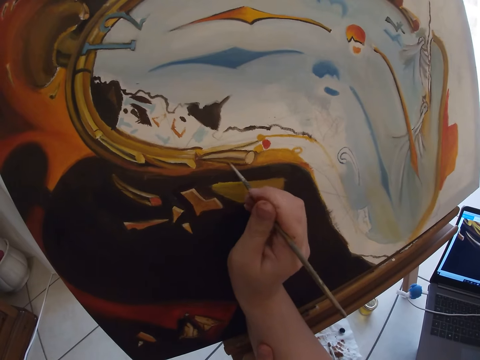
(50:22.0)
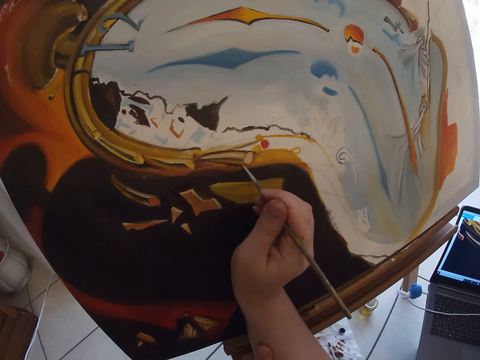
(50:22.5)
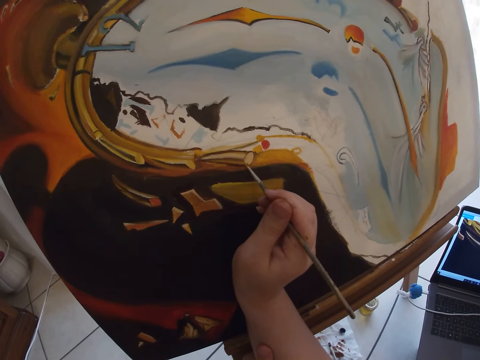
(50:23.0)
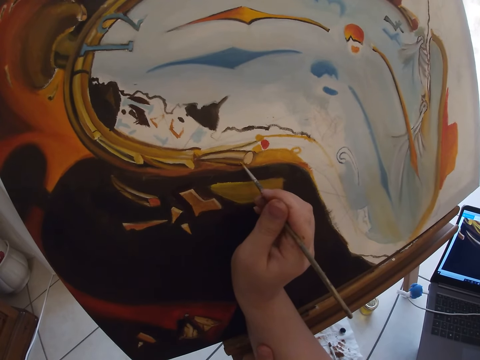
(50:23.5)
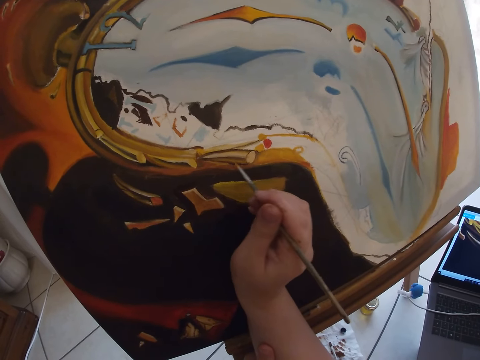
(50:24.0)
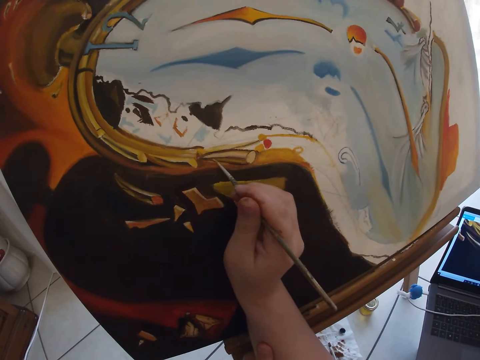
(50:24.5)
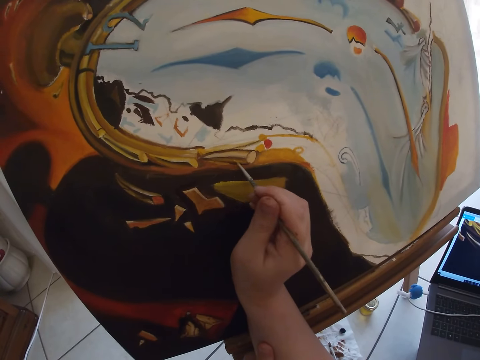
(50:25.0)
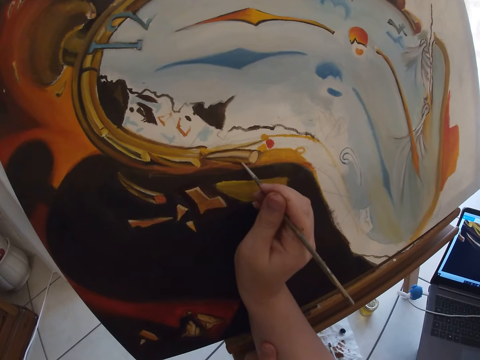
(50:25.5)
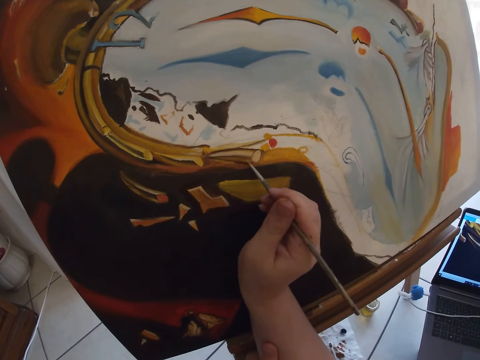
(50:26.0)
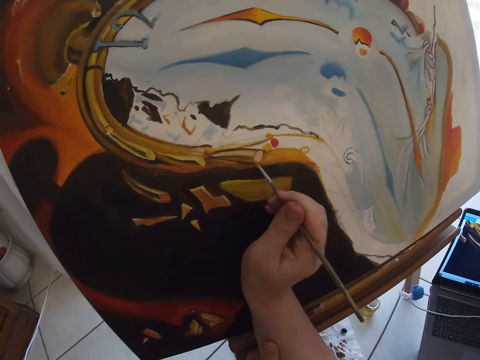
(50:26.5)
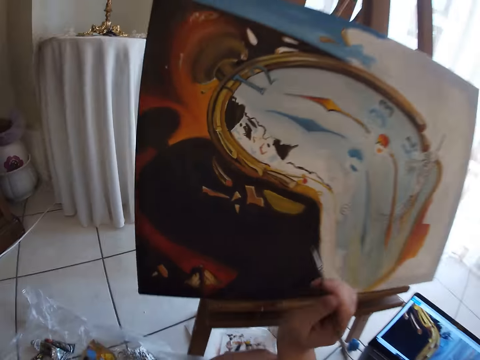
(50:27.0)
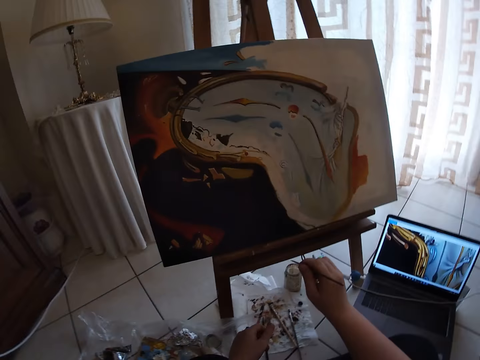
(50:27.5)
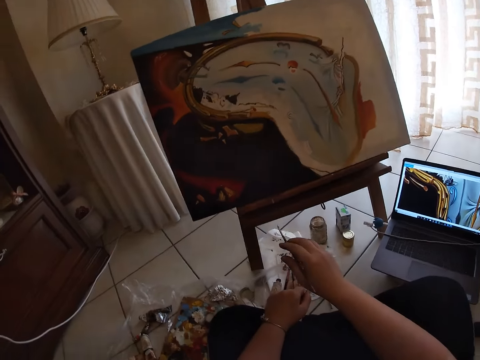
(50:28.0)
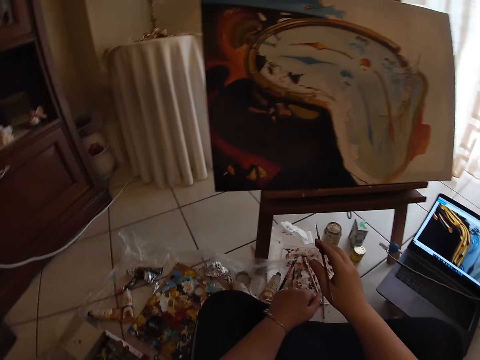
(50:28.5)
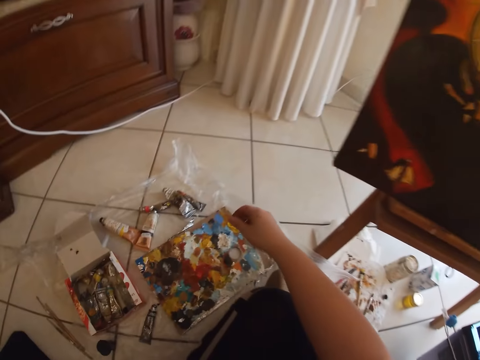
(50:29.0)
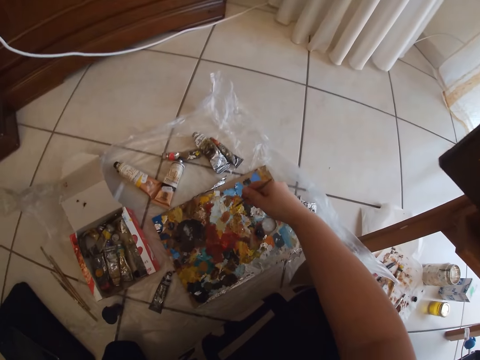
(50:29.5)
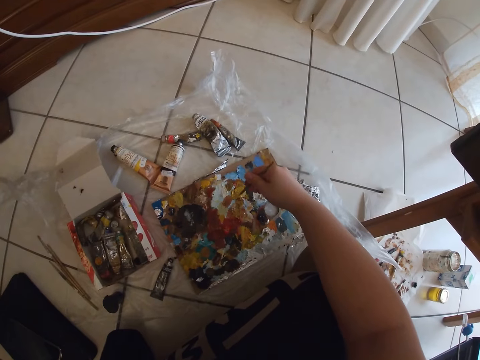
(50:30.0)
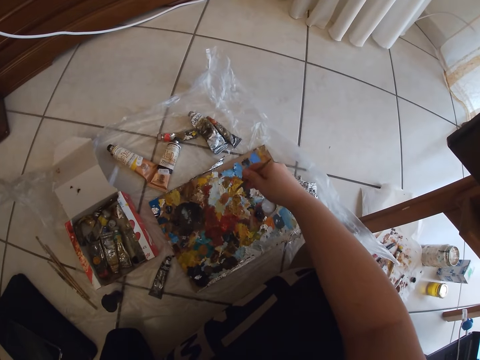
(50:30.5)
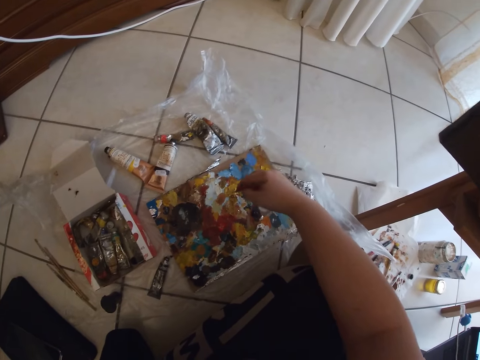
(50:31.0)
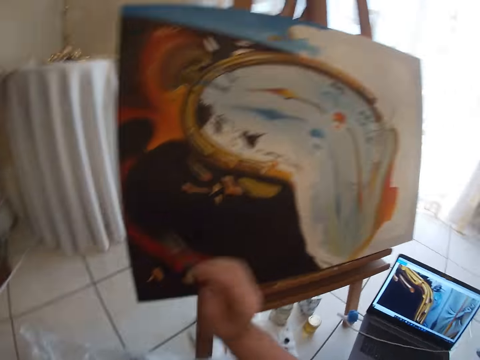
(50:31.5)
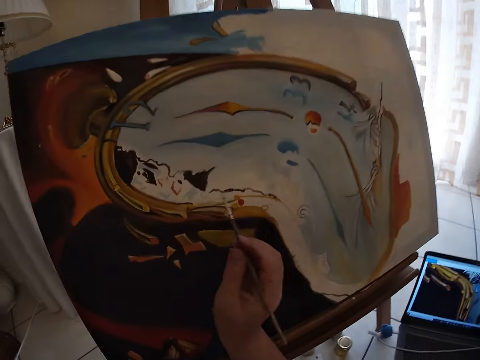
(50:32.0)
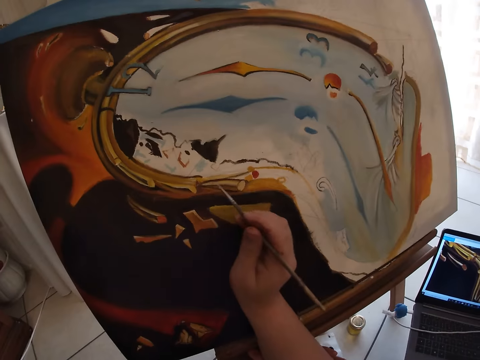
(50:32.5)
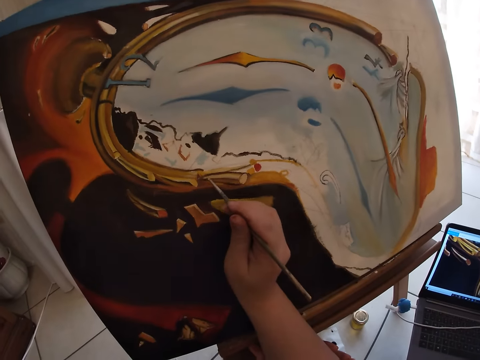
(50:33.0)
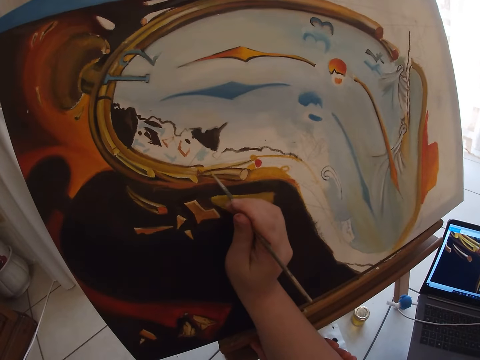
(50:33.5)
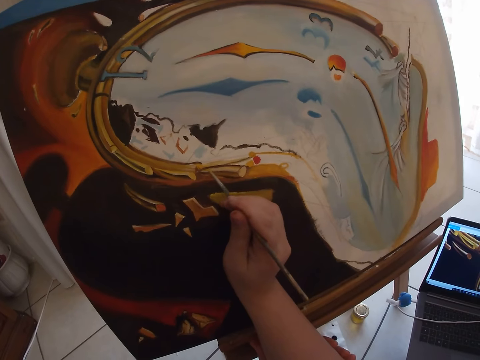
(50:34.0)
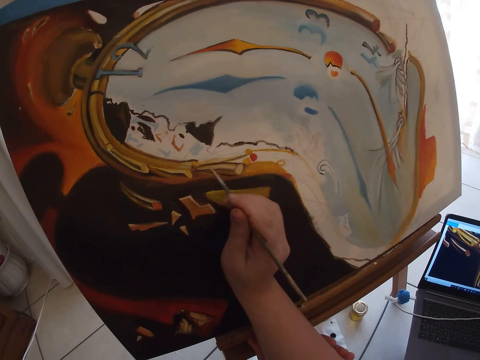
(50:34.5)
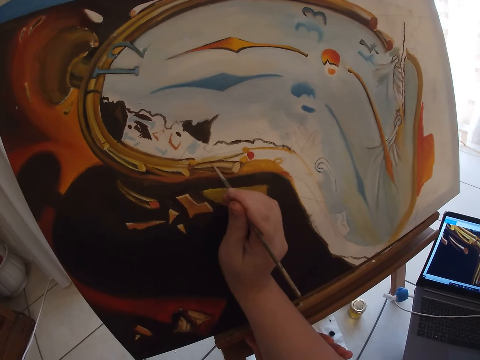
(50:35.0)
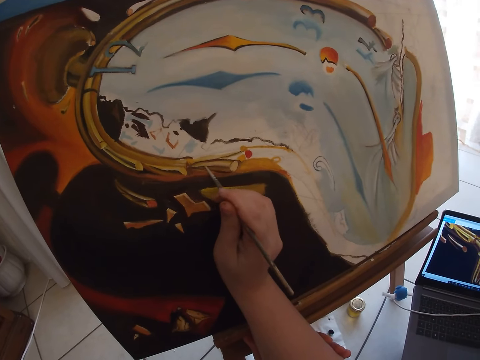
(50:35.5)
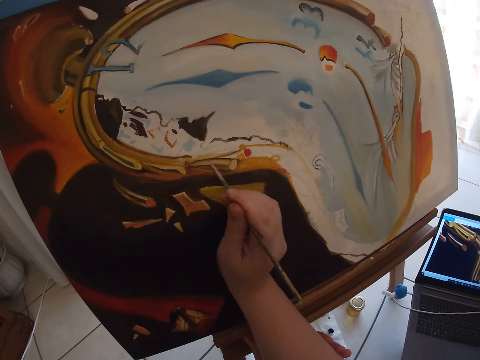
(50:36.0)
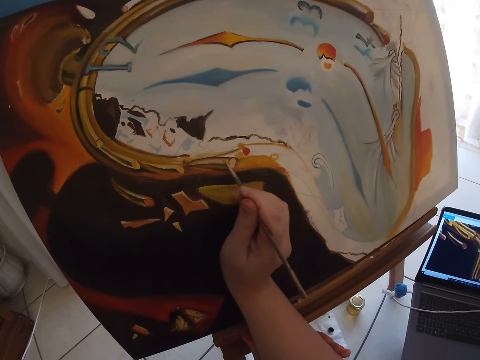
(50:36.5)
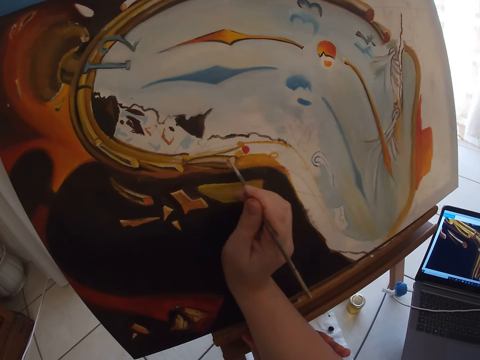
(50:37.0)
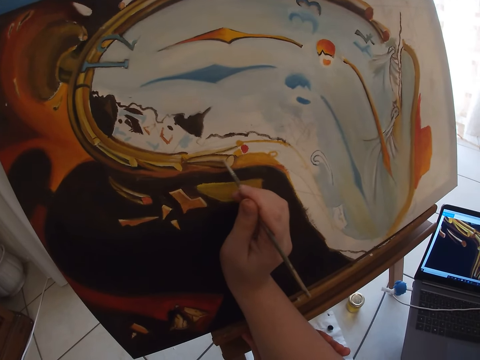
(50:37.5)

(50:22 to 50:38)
The camera wearer dabs the paint brush on a paint tray on a floor with his right hand. He paints on the canvas with the paint brush in his right hand.

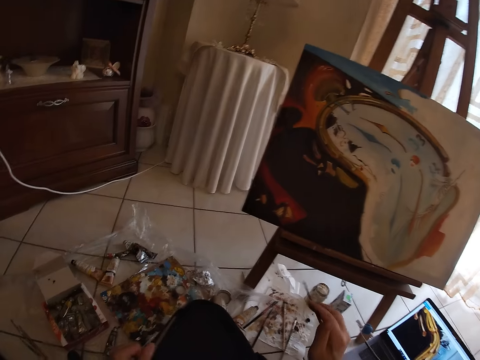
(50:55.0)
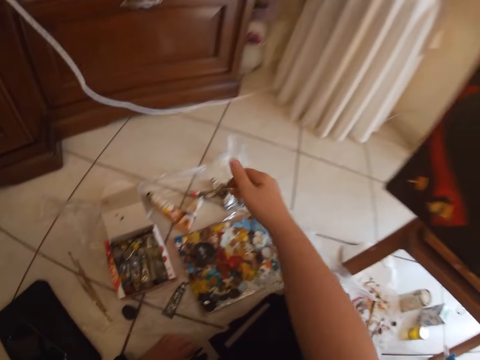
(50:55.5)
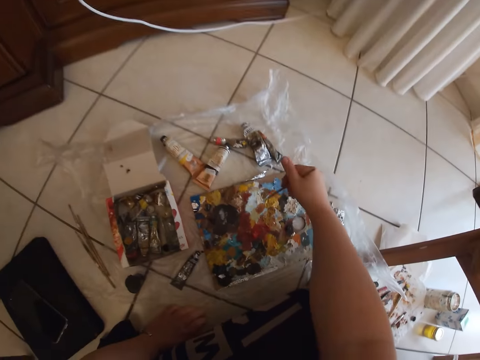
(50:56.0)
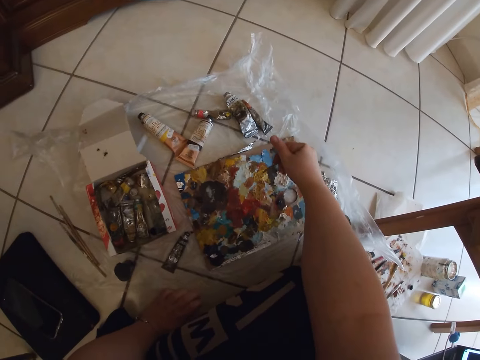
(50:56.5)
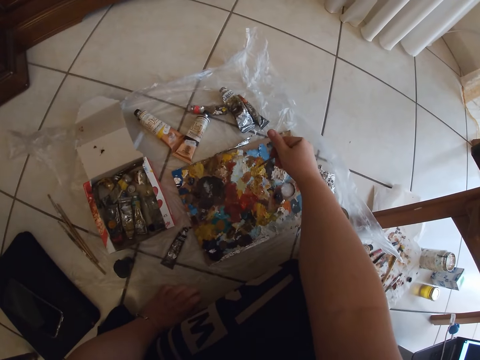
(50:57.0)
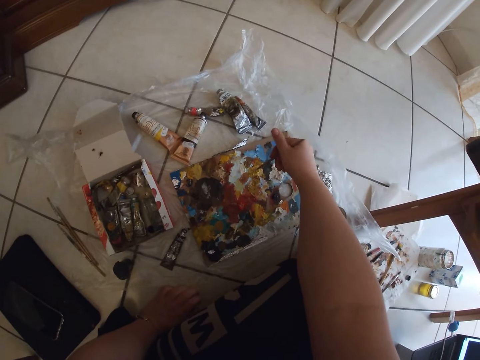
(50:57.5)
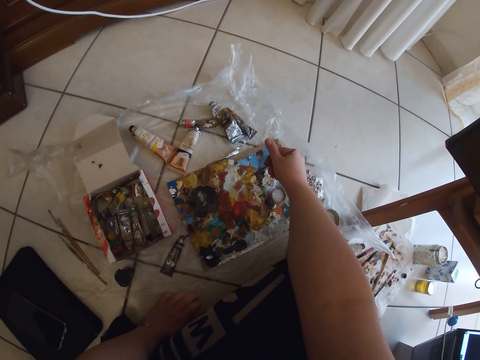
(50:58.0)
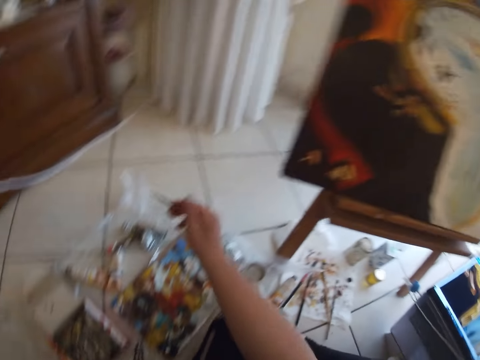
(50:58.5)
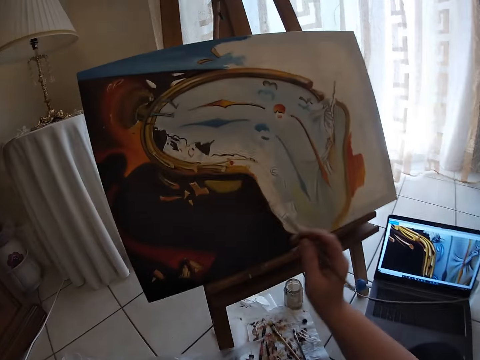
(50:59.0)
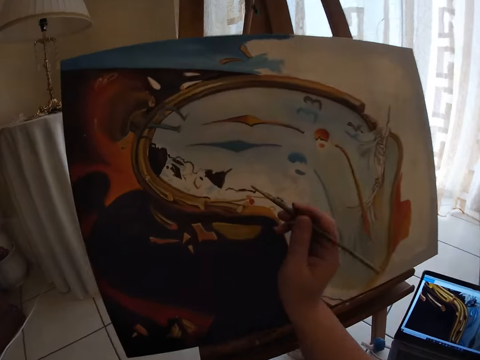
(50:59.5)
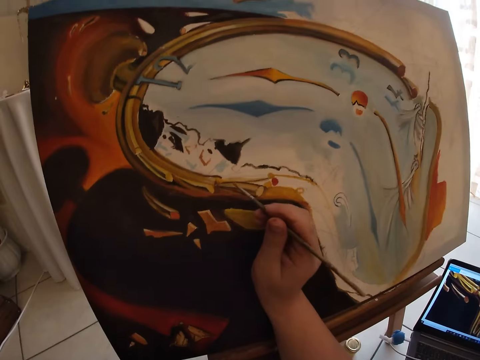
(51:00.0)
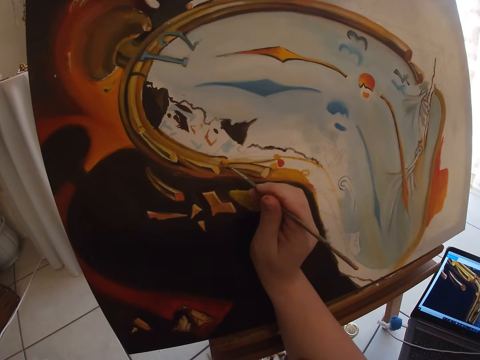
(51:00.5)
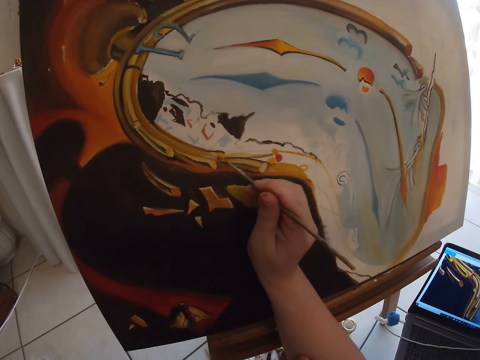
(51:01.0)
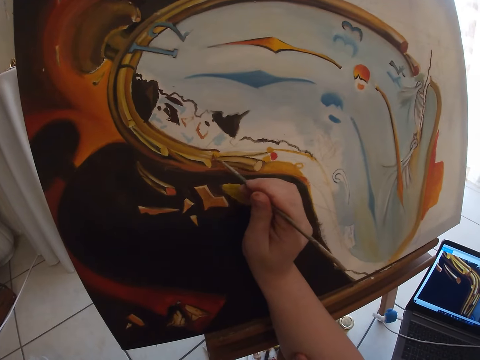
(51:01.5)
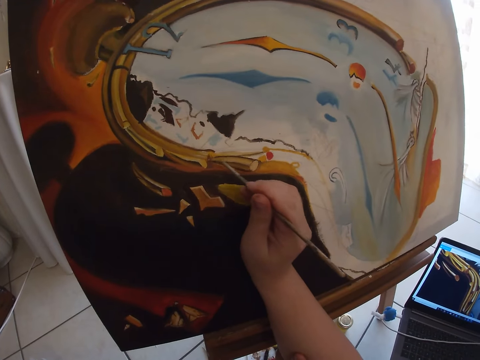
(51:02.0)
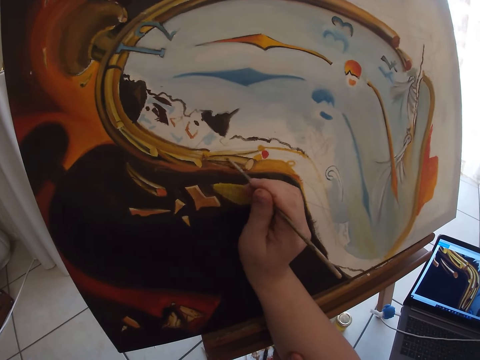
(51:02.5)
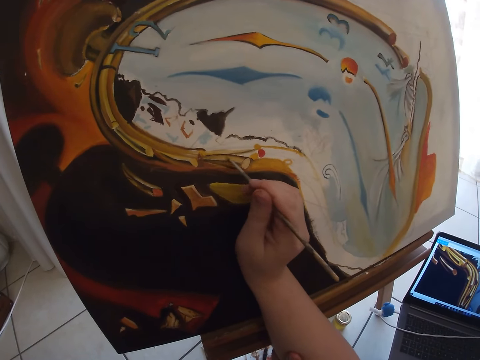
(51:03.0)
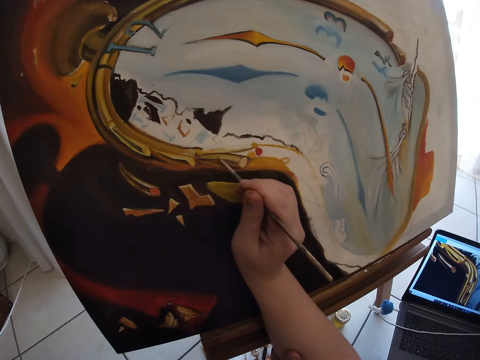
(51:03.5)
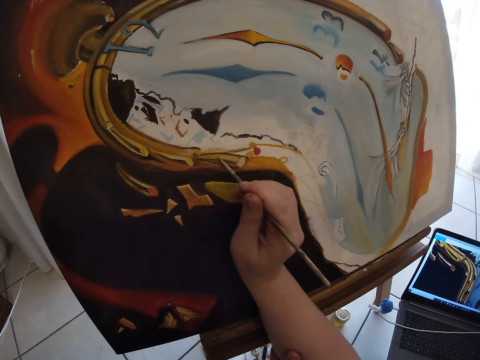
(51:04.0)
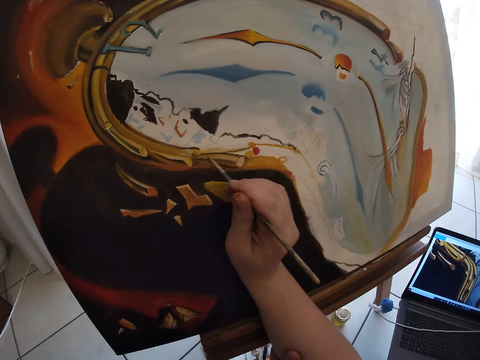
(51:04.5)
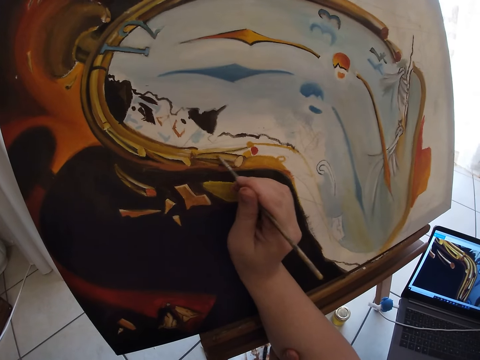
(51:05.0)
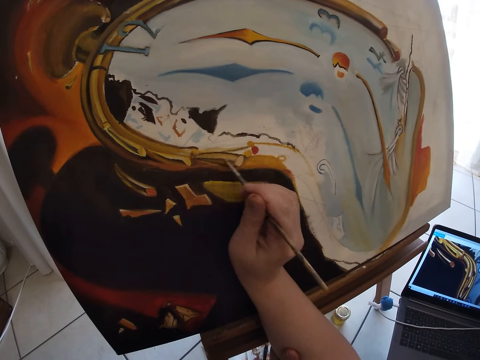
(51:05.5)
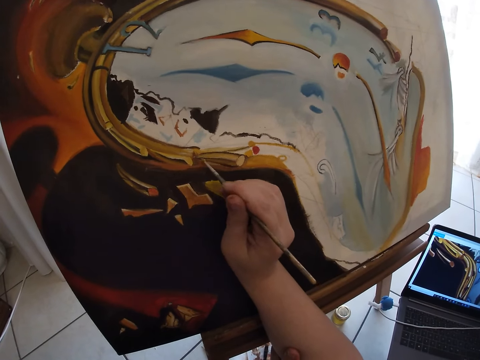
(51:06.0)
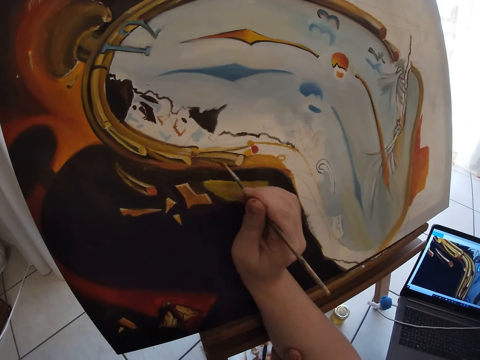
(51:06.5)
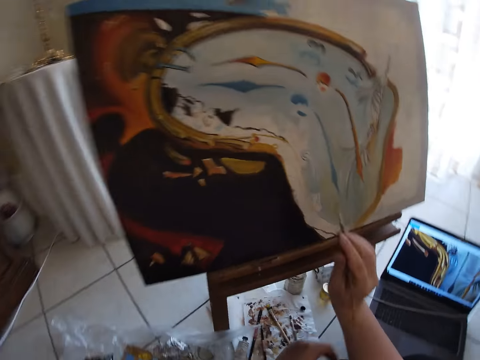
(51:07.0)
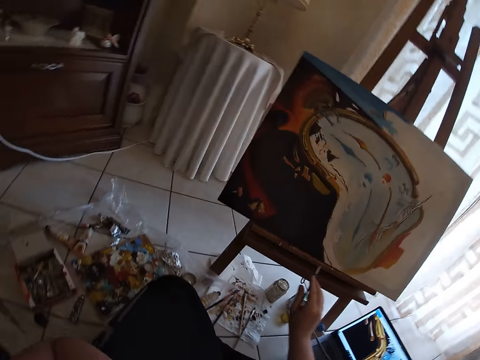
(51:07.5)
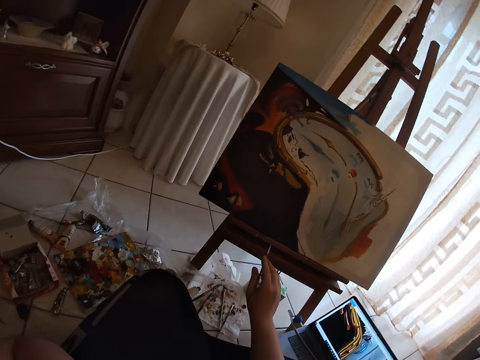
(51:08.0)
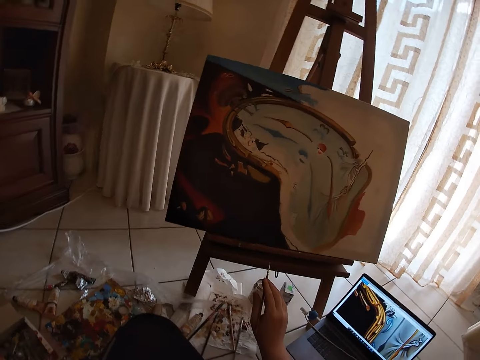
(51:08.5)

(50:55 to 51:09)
The camera wearer dabs the paint brush on the paint tray on the floor with his right hand. He paints on the canvas with the paint brush in his right hand.
